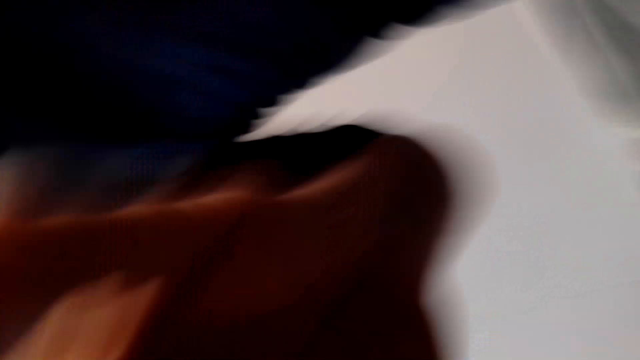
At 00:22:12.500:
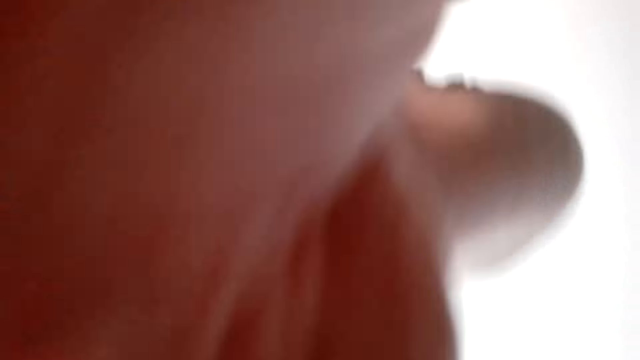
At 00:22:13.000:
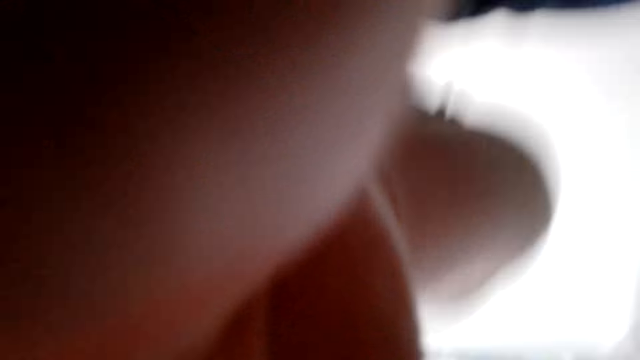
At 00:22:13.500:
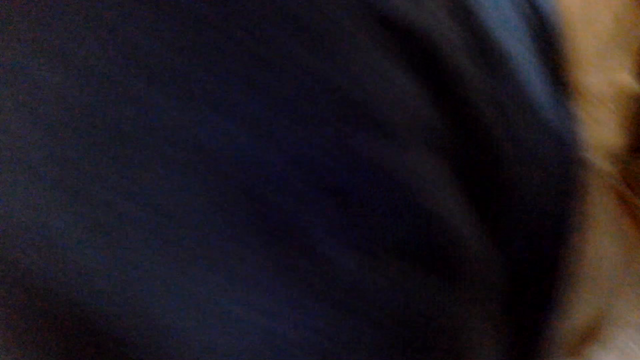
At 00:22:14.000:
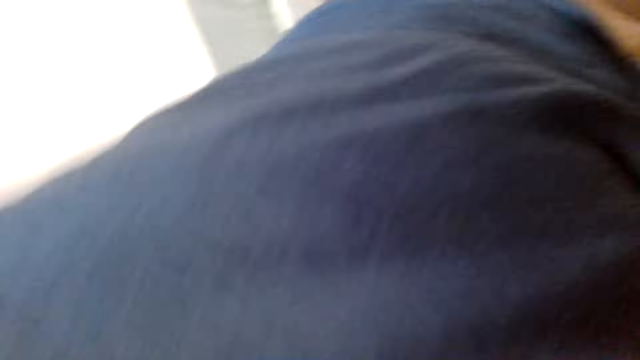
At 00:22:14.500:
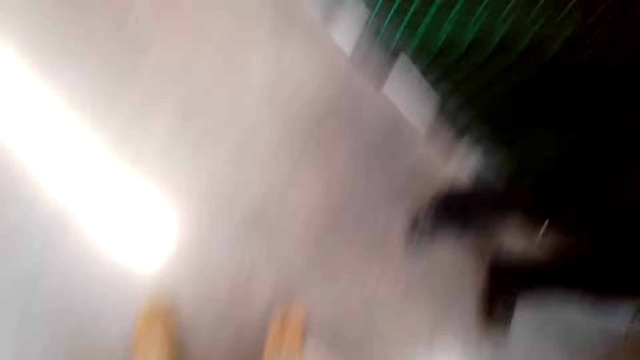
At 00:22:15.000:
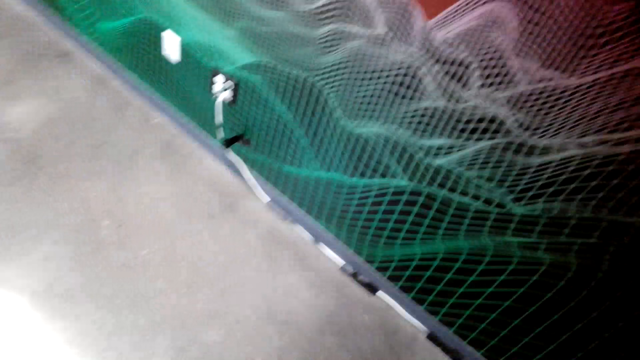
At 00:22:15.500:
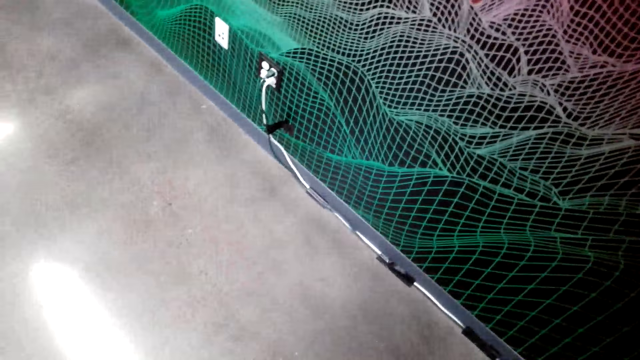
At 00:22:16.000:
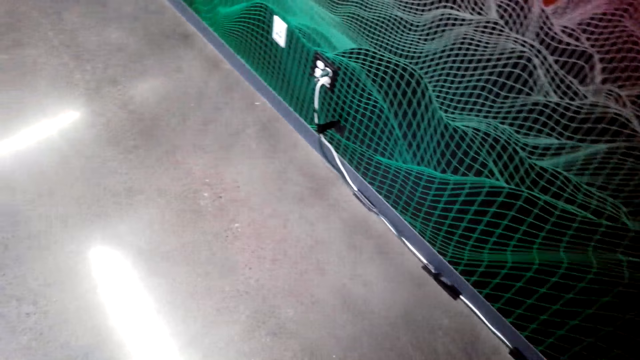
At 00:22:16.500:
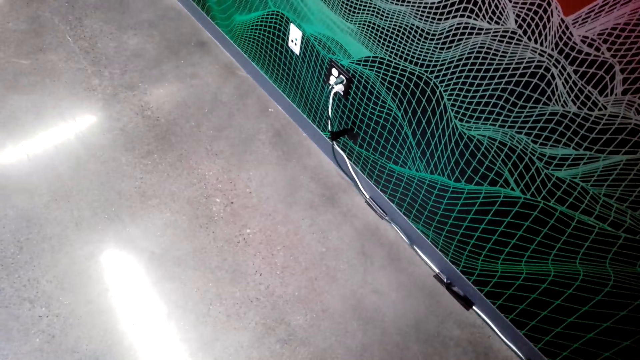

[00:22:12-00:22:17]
The camera wearer walks in the room.
